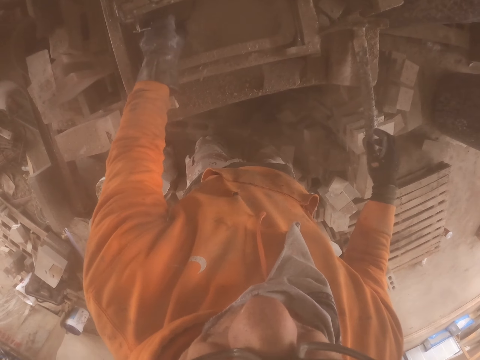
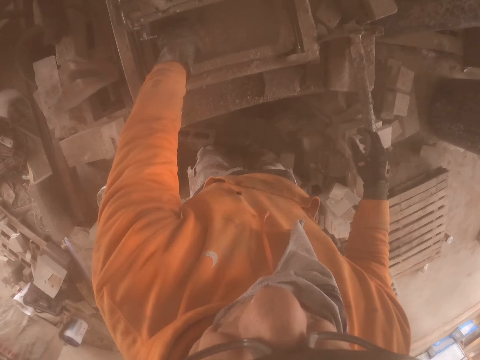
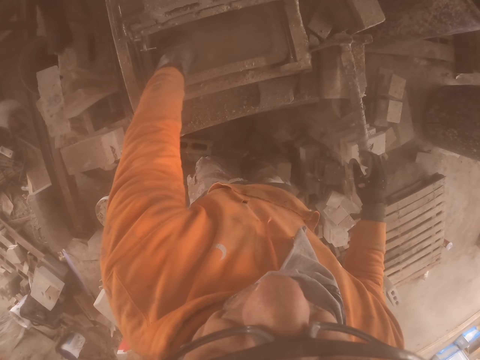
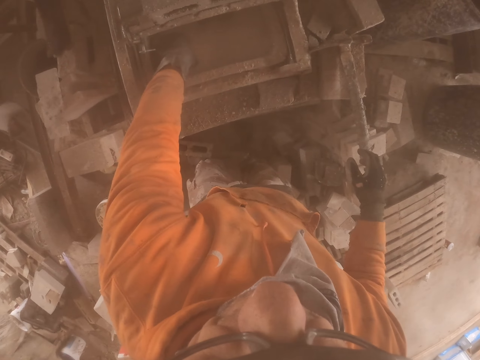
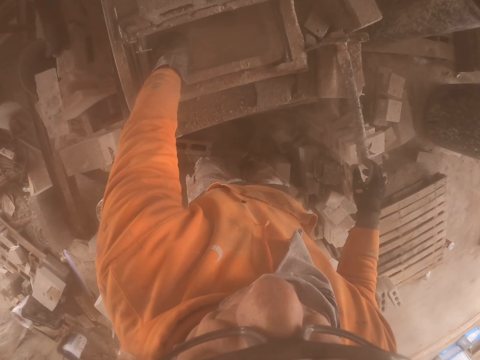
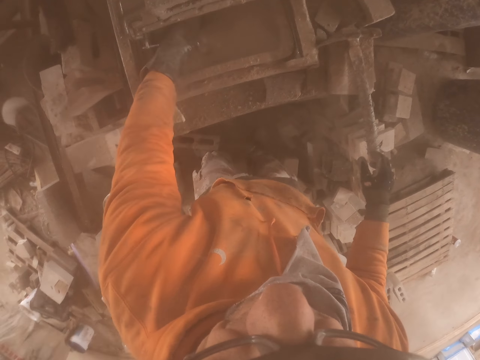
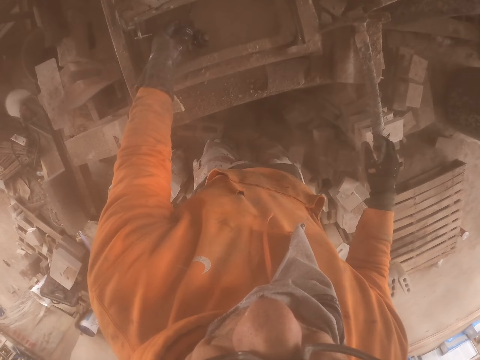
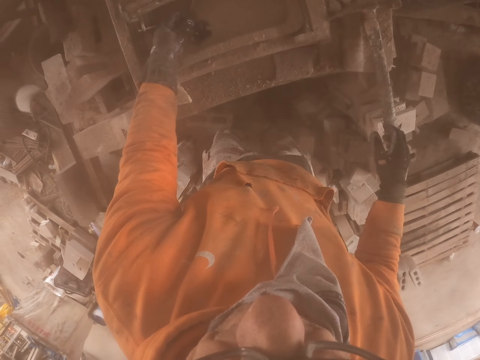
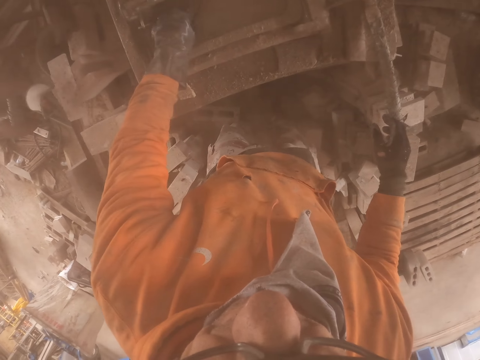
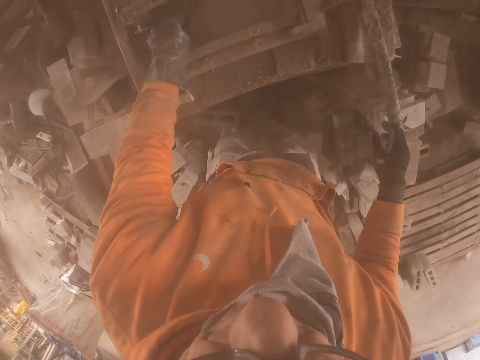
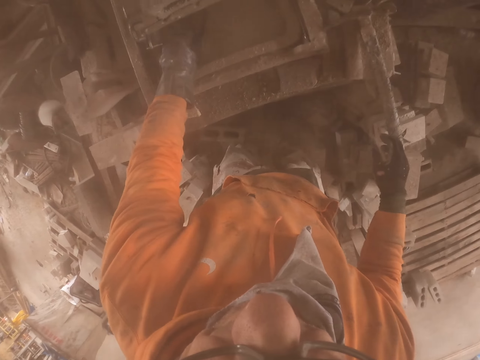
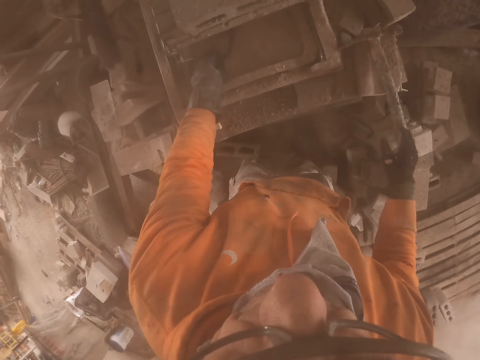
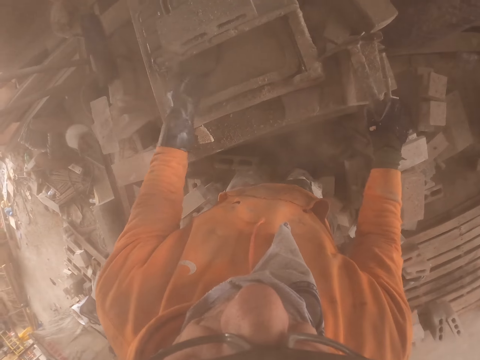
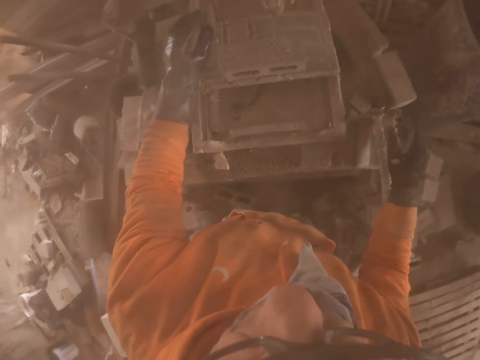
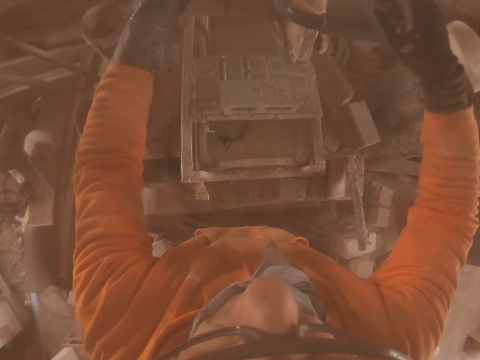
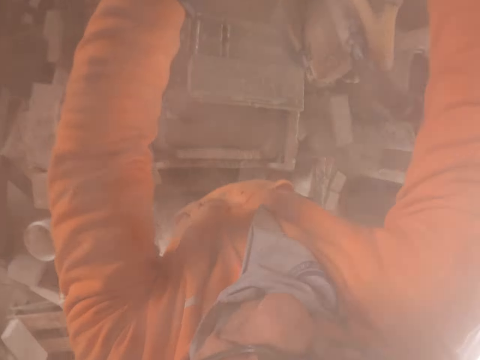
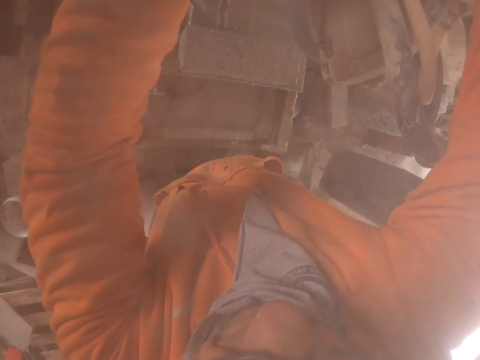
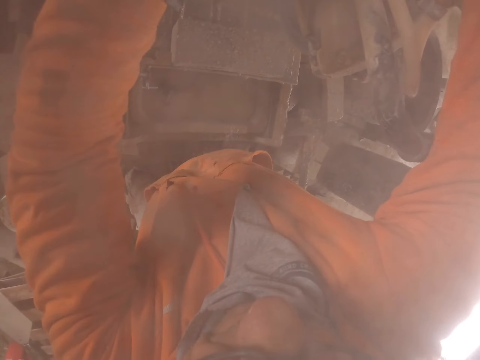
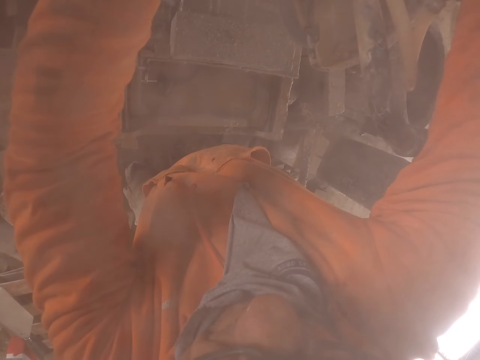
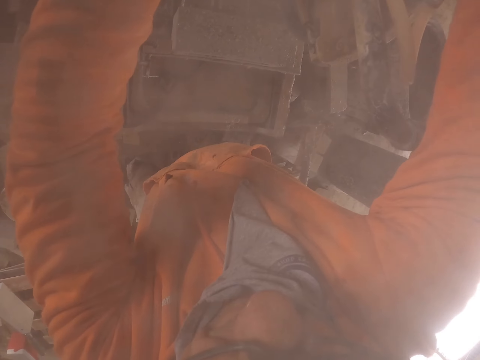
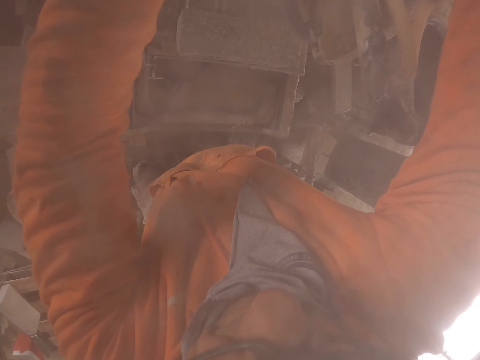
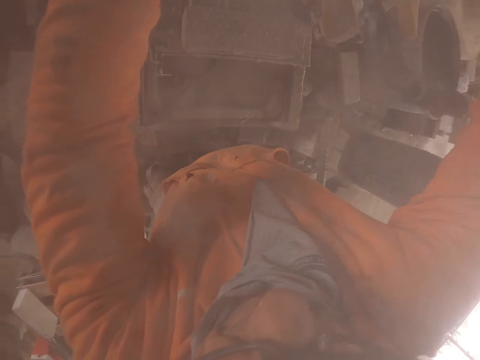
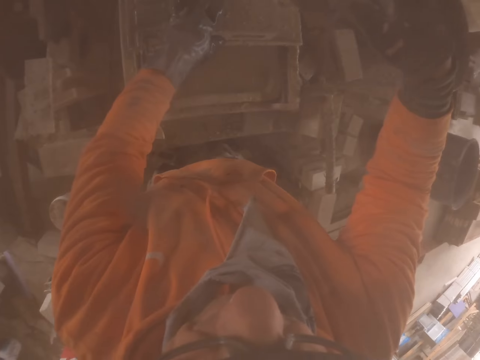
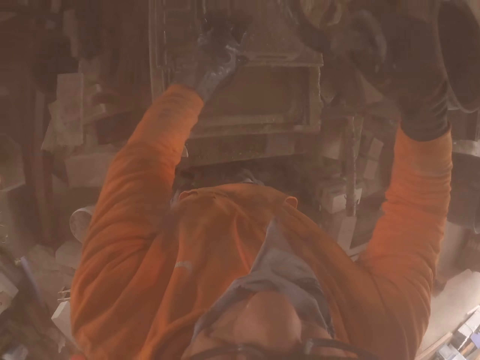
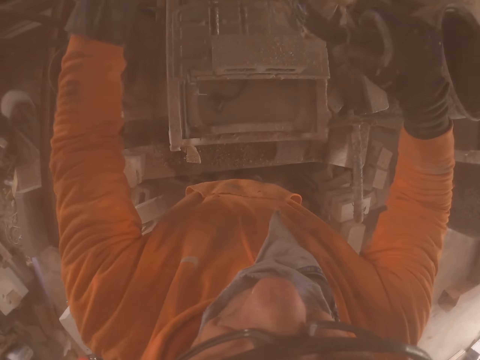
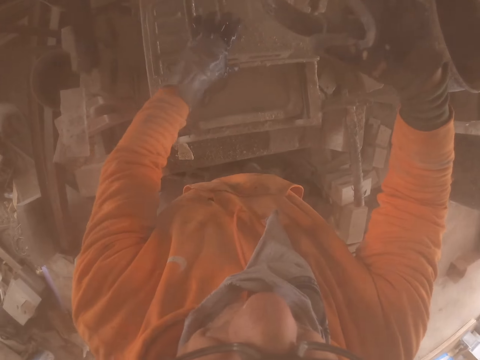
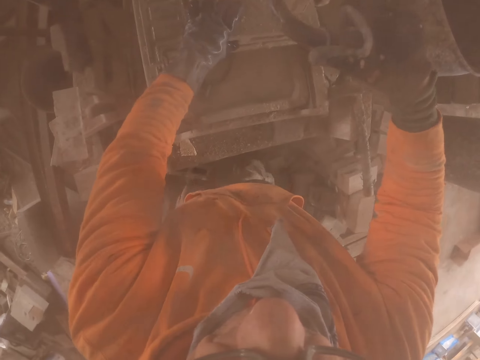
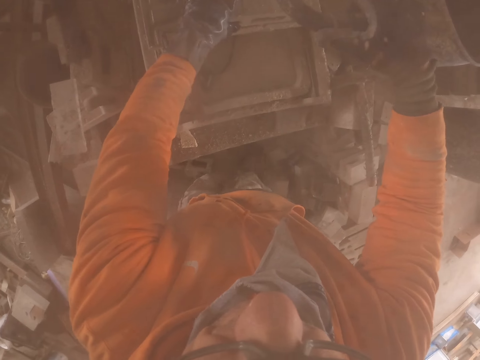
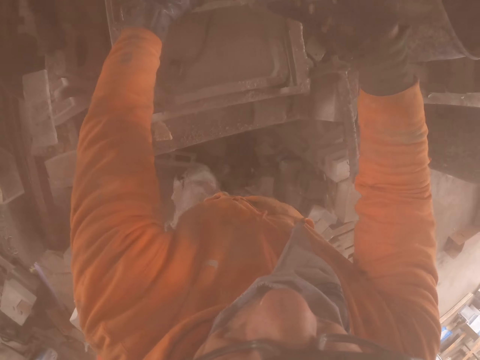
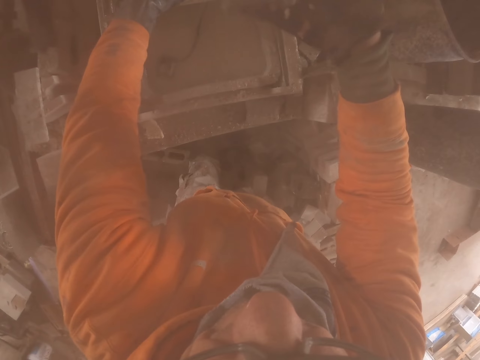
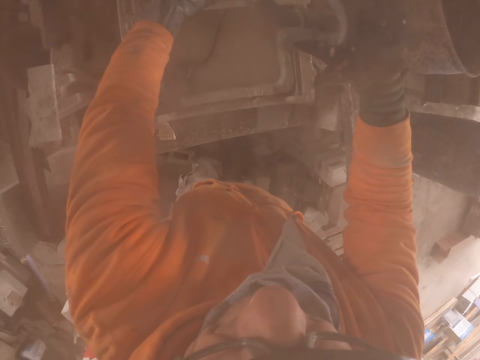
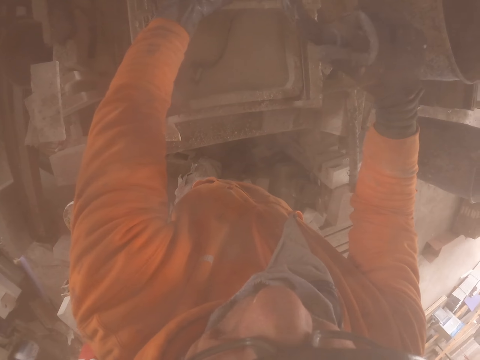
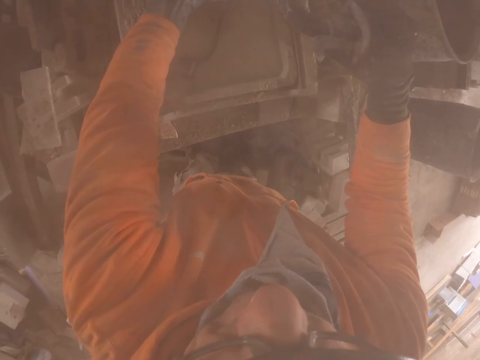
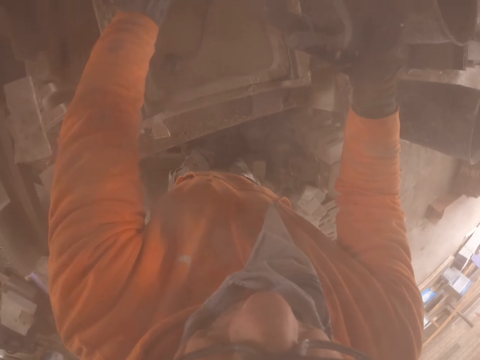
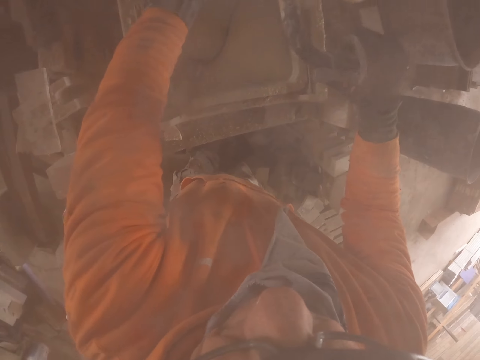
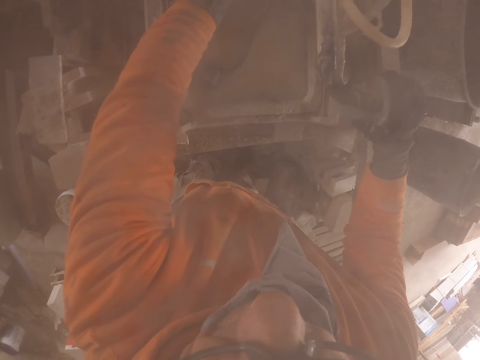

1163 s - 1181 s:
The camera wearer fixes something. They touch the brick maker. They cut the brick.

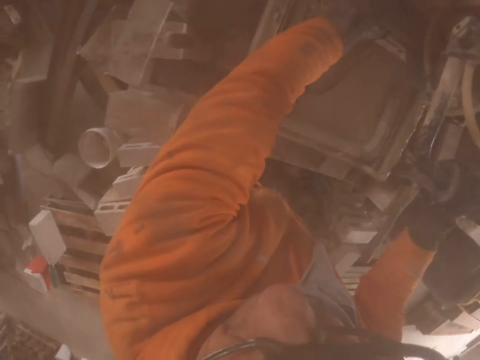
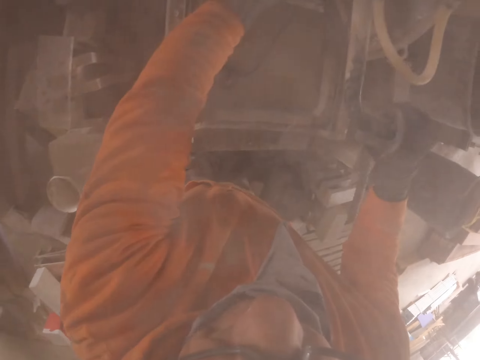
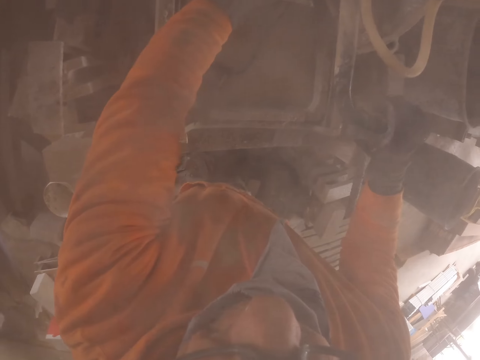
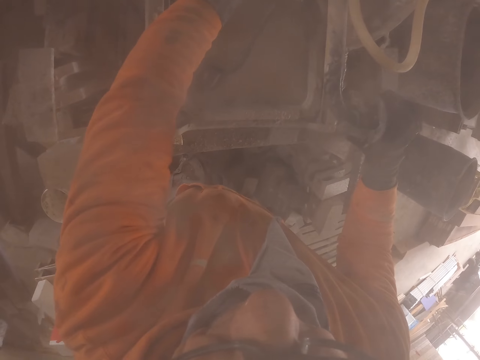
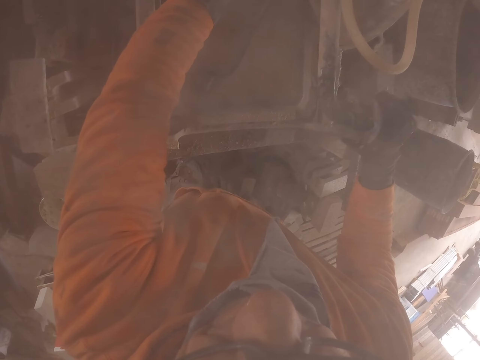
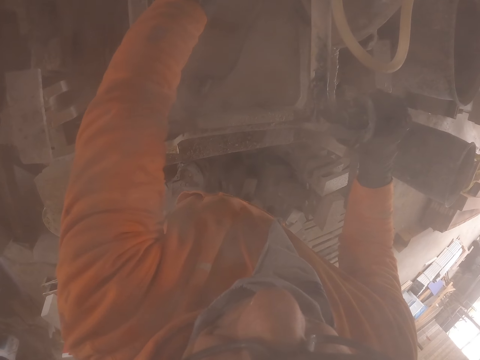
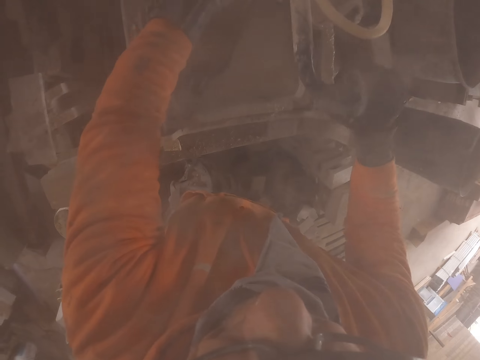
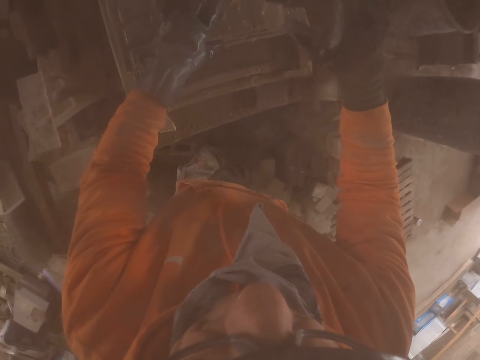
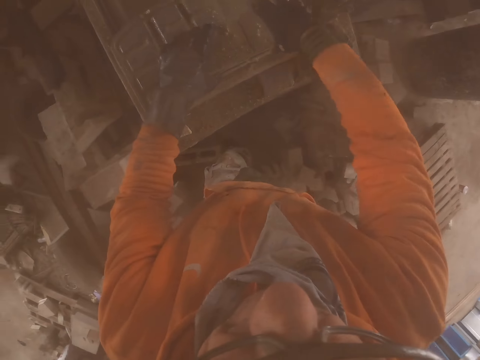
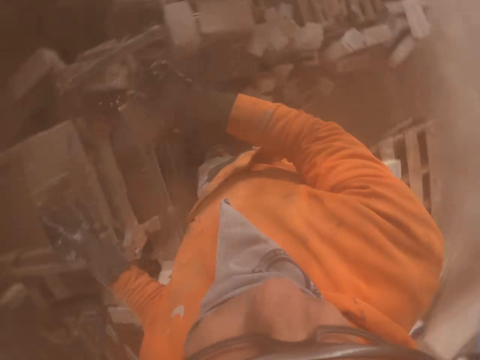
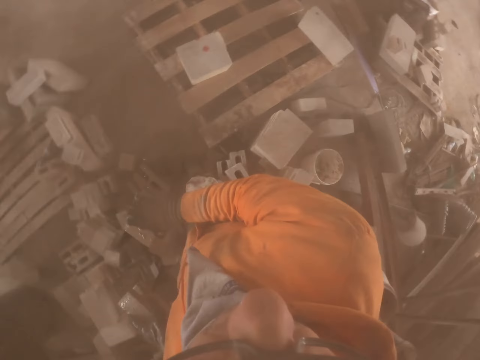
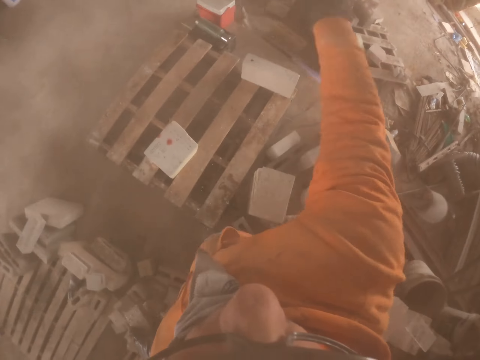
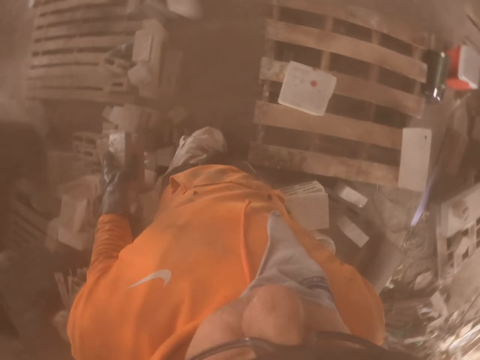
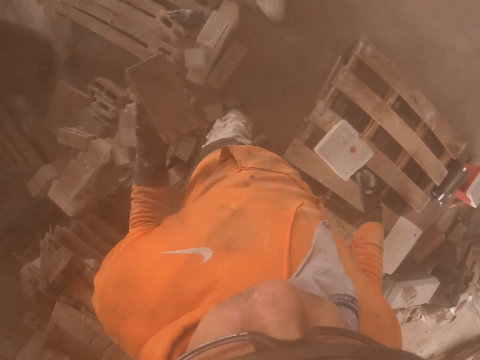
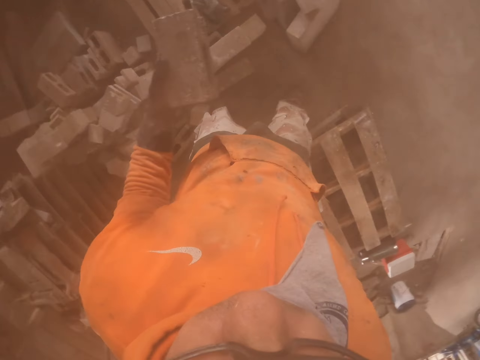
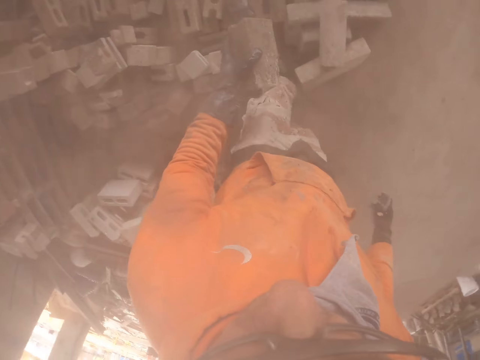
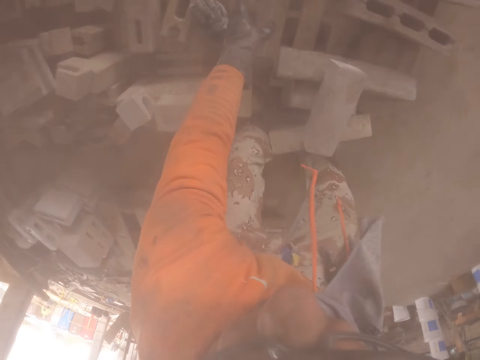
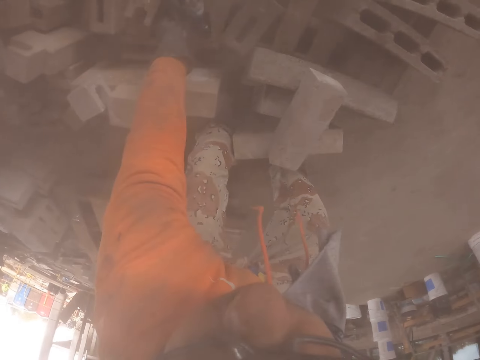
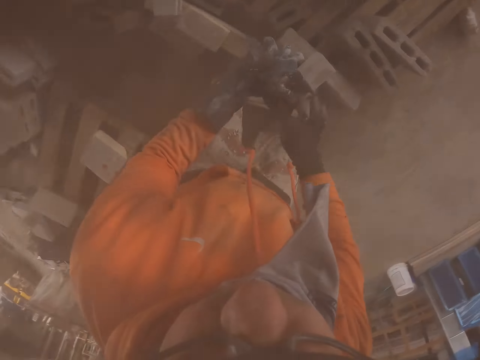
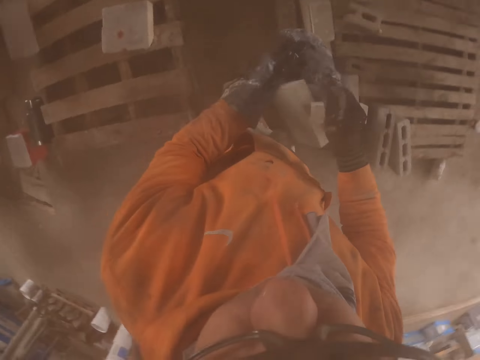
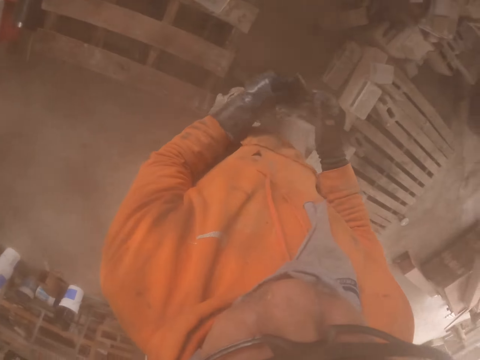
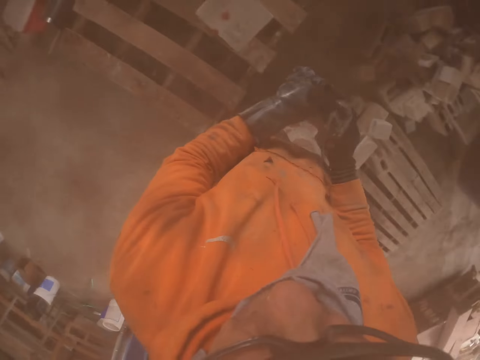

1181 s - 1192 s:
The camera wearer carries the bricks. They throw a brick. They put the brick on the pallet. They pick up a glove.
